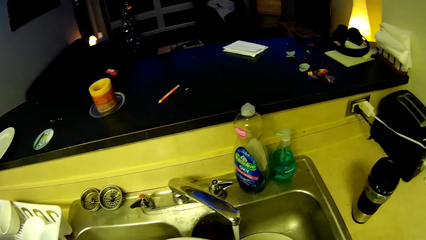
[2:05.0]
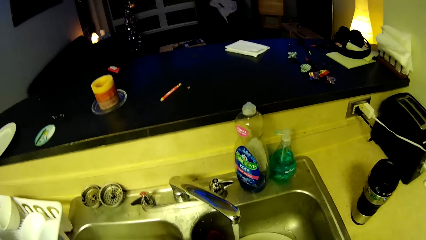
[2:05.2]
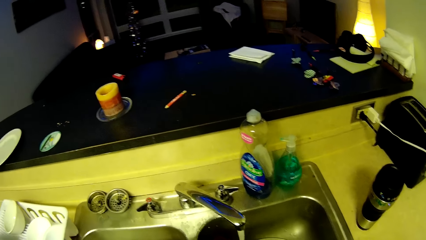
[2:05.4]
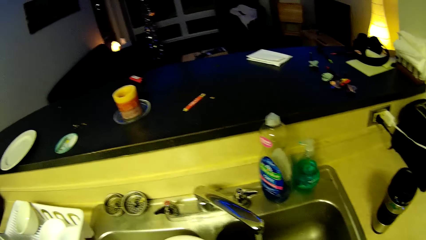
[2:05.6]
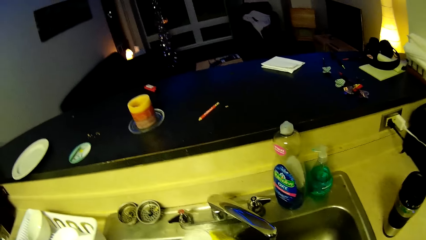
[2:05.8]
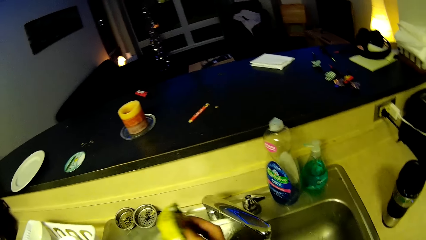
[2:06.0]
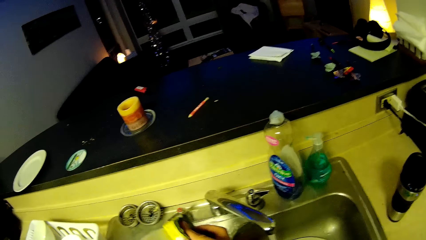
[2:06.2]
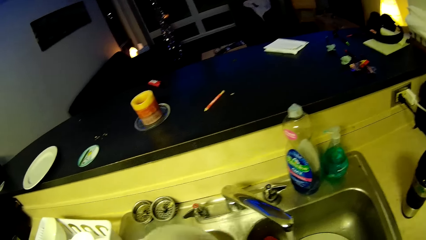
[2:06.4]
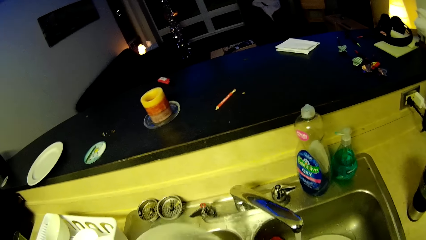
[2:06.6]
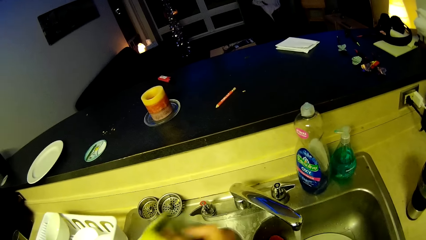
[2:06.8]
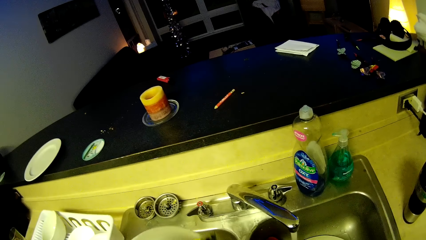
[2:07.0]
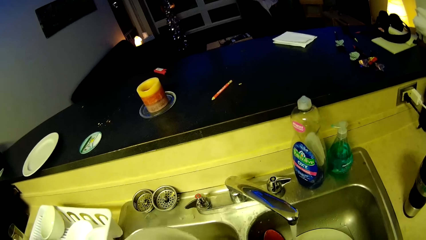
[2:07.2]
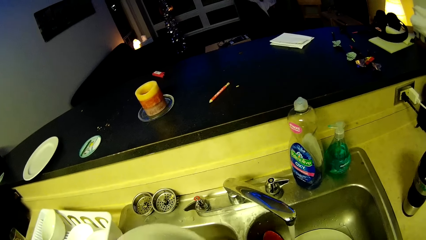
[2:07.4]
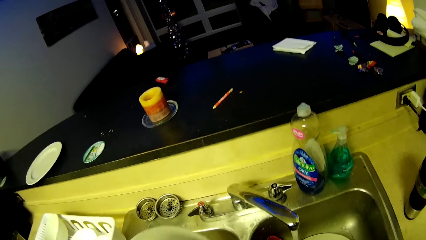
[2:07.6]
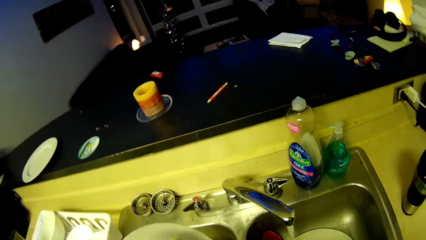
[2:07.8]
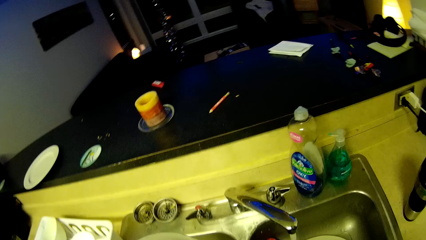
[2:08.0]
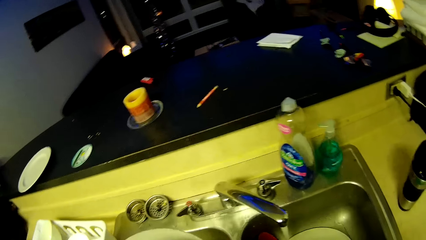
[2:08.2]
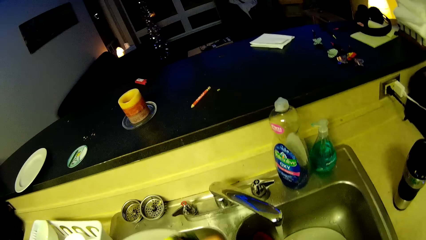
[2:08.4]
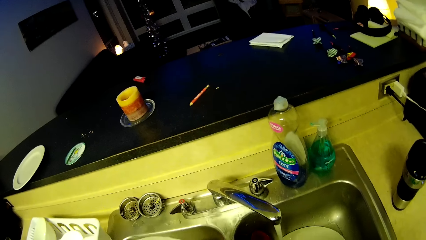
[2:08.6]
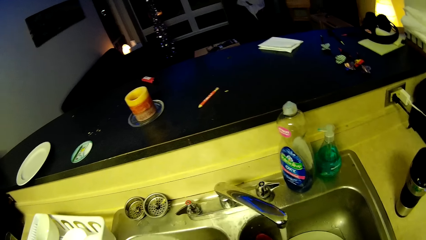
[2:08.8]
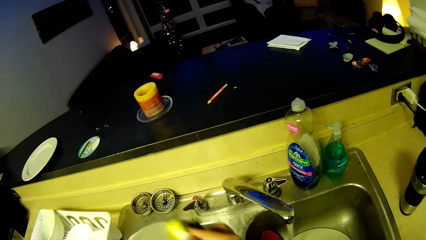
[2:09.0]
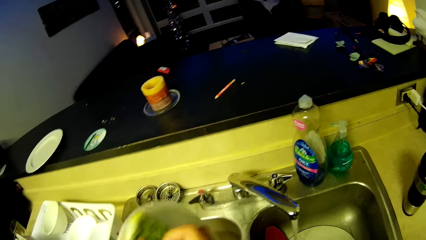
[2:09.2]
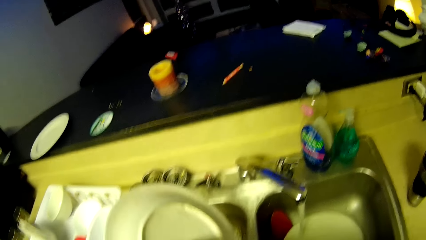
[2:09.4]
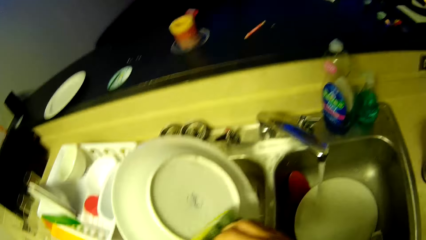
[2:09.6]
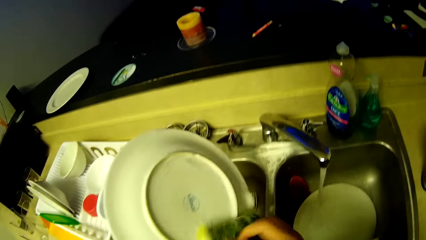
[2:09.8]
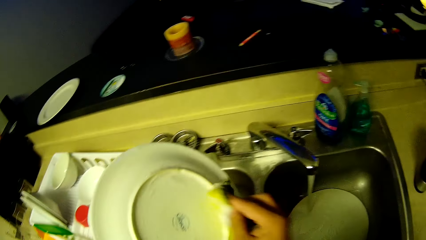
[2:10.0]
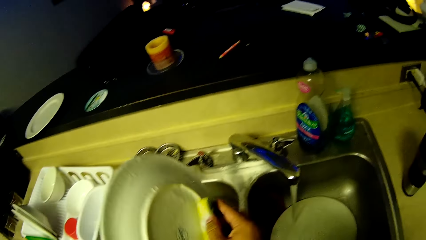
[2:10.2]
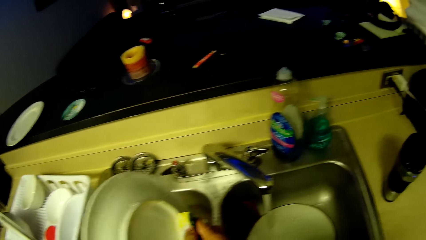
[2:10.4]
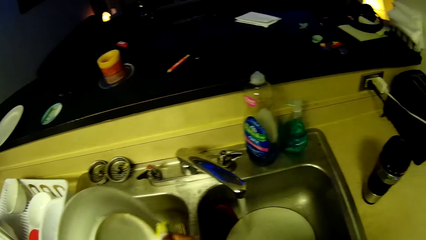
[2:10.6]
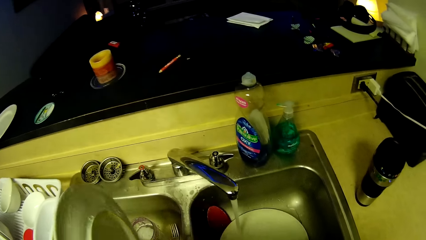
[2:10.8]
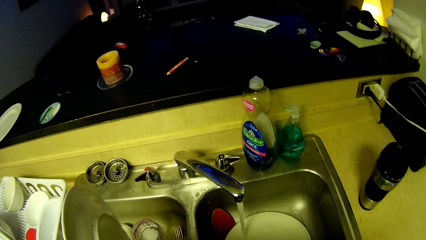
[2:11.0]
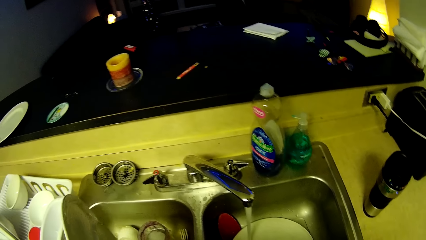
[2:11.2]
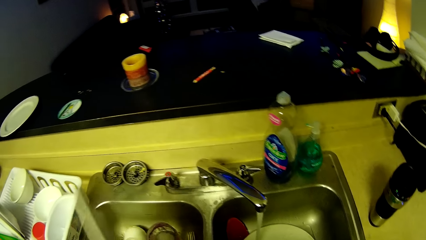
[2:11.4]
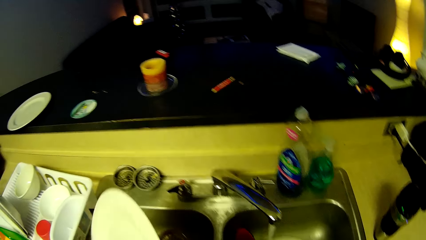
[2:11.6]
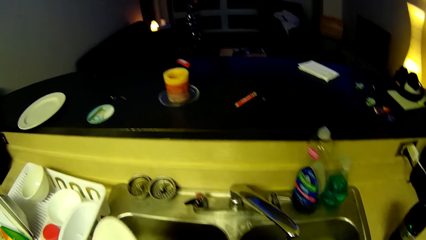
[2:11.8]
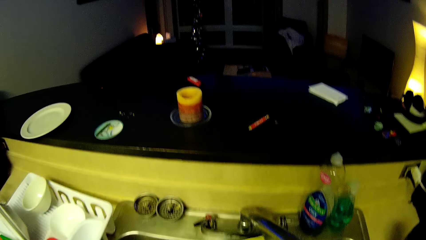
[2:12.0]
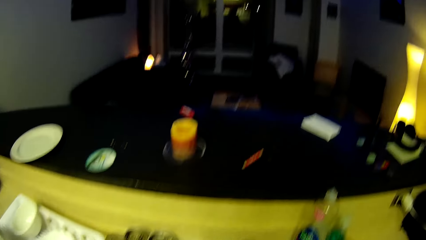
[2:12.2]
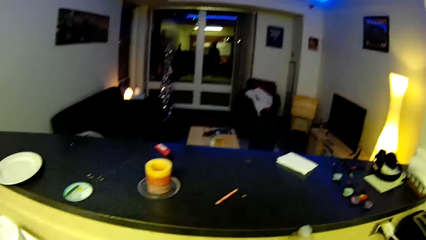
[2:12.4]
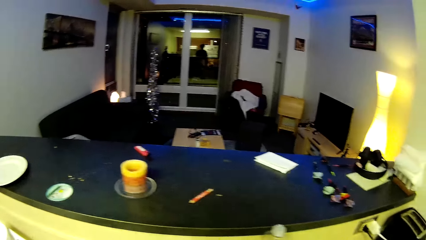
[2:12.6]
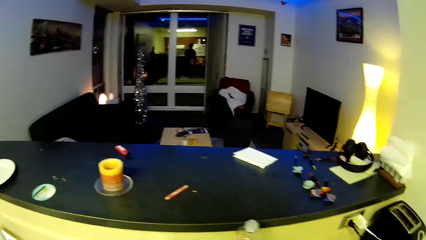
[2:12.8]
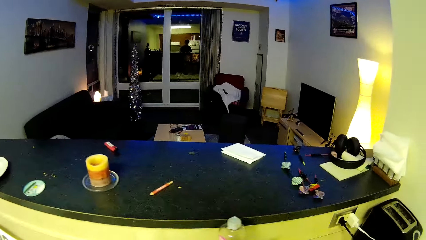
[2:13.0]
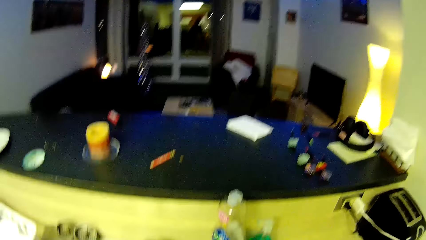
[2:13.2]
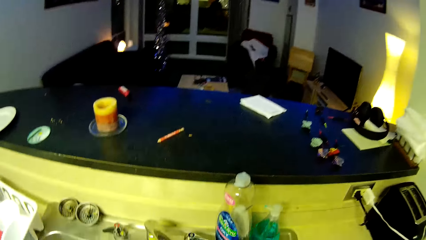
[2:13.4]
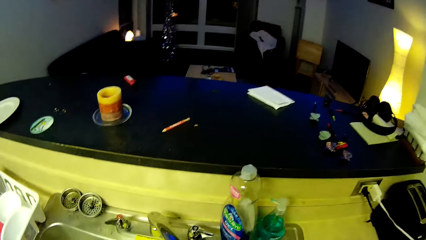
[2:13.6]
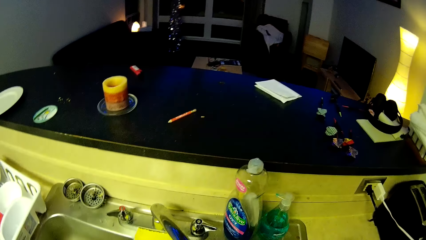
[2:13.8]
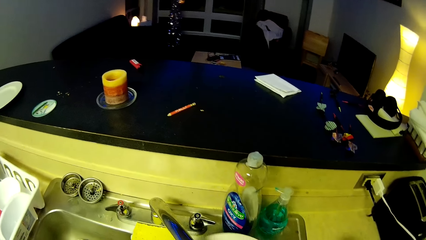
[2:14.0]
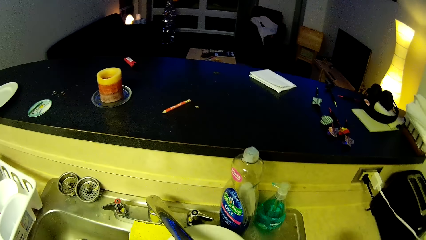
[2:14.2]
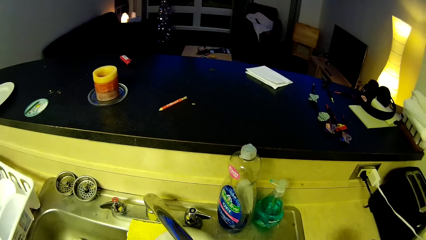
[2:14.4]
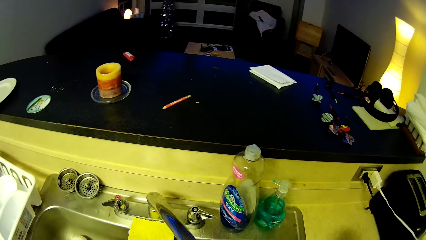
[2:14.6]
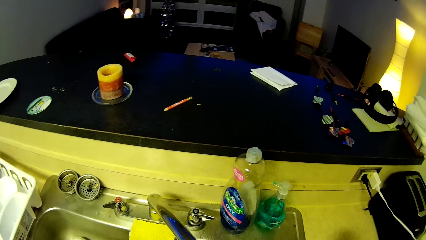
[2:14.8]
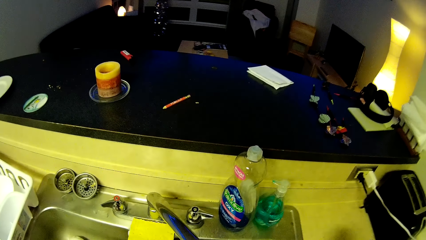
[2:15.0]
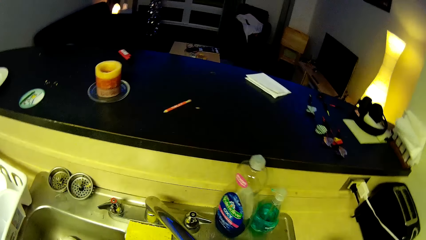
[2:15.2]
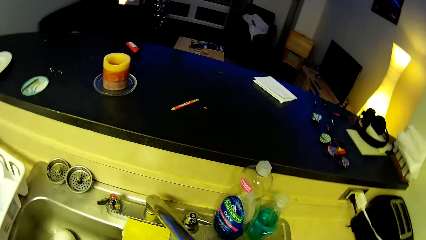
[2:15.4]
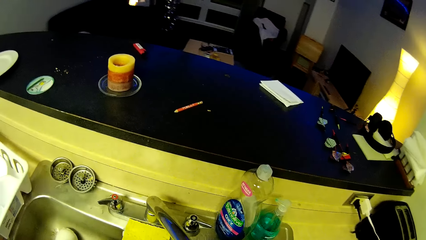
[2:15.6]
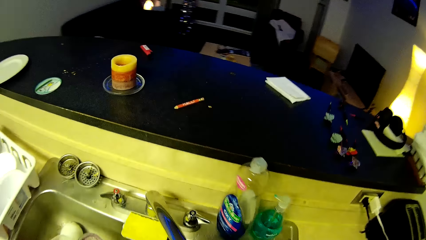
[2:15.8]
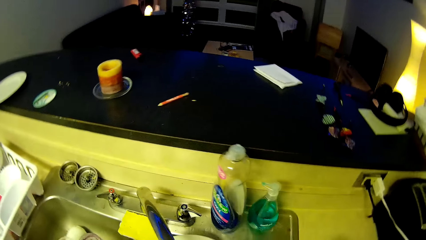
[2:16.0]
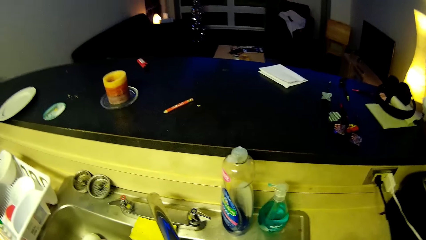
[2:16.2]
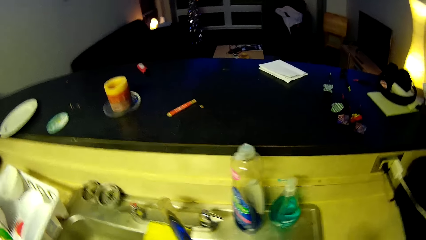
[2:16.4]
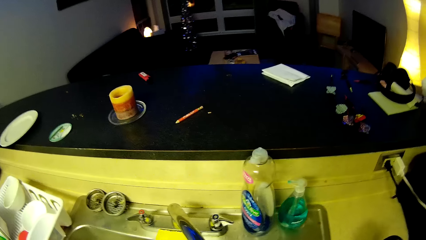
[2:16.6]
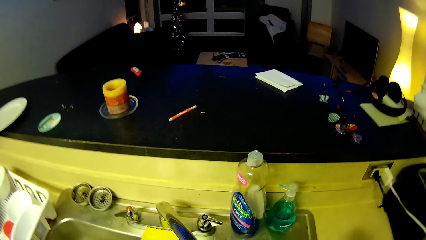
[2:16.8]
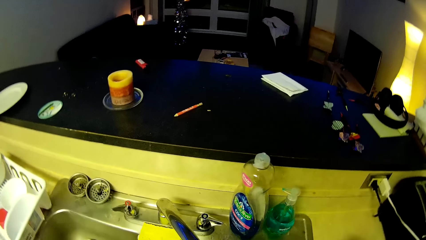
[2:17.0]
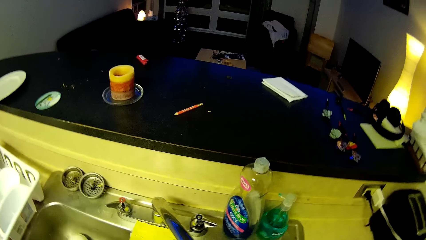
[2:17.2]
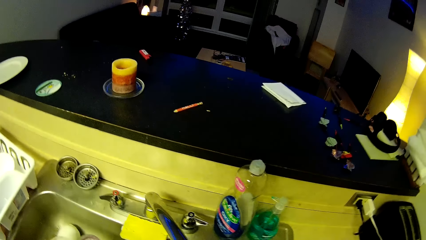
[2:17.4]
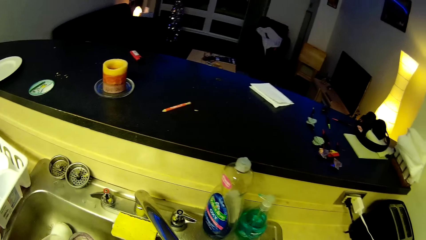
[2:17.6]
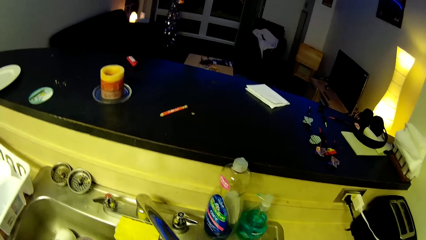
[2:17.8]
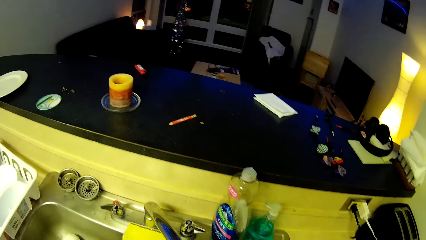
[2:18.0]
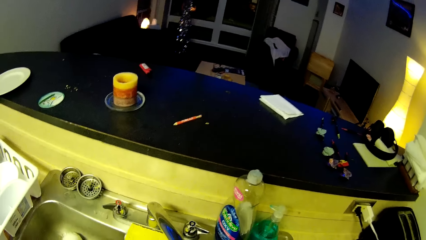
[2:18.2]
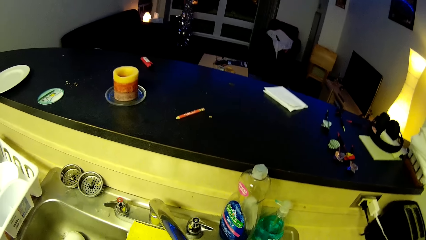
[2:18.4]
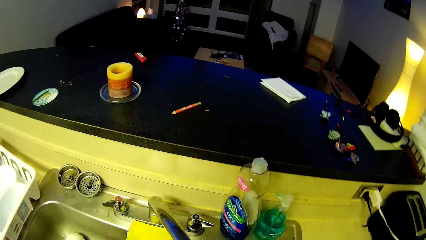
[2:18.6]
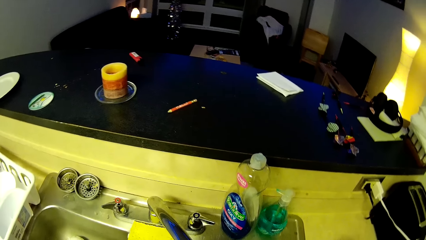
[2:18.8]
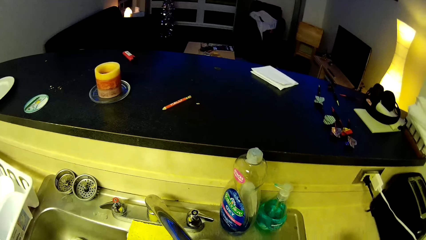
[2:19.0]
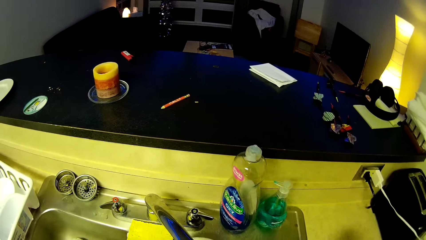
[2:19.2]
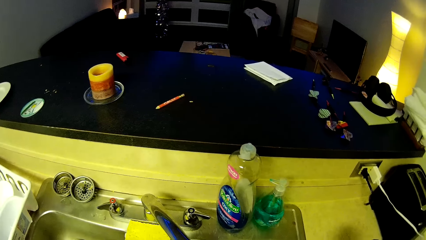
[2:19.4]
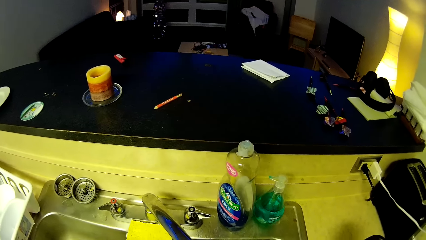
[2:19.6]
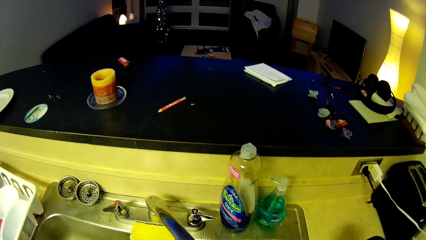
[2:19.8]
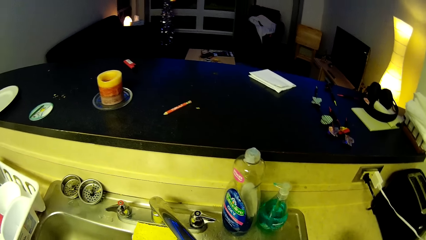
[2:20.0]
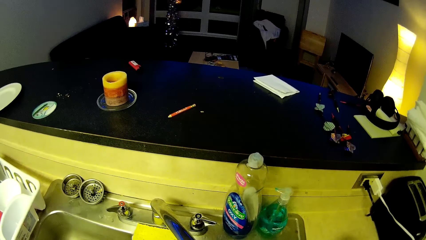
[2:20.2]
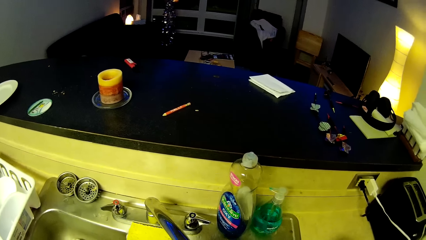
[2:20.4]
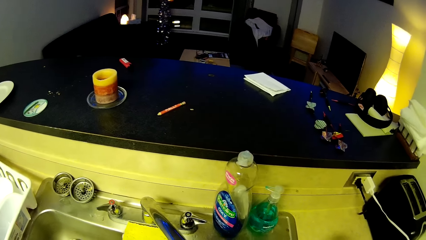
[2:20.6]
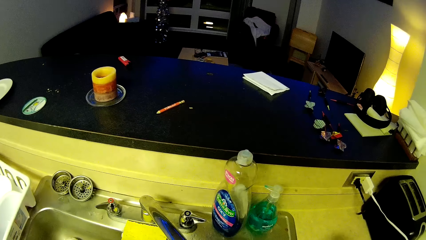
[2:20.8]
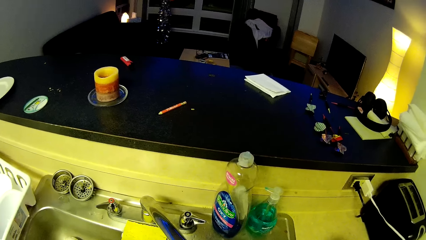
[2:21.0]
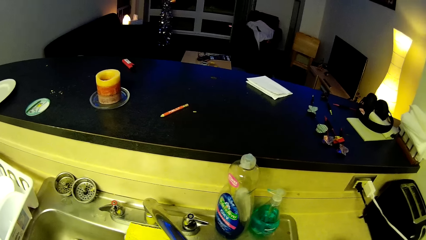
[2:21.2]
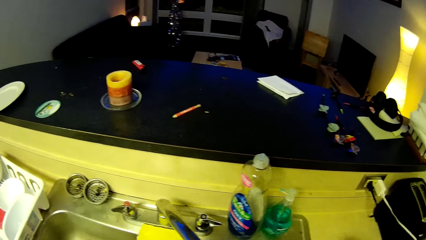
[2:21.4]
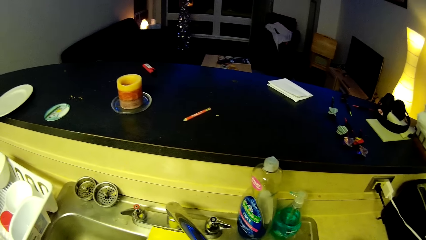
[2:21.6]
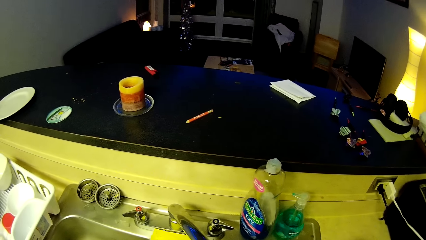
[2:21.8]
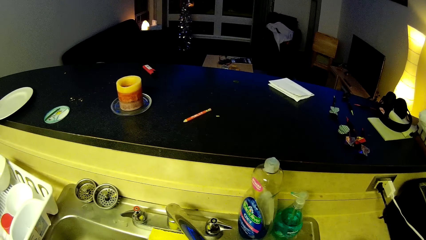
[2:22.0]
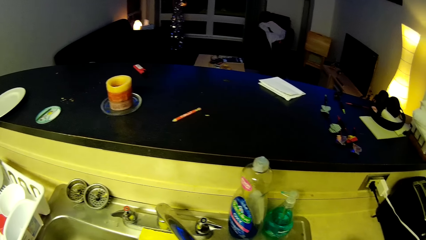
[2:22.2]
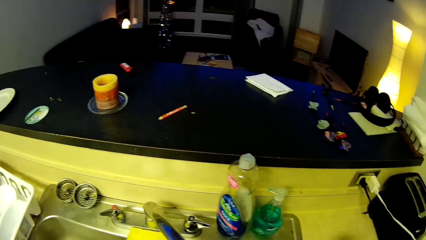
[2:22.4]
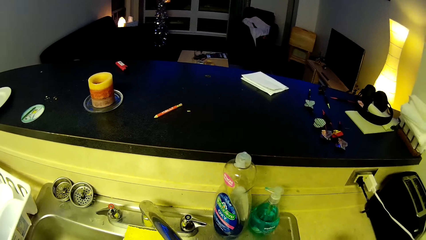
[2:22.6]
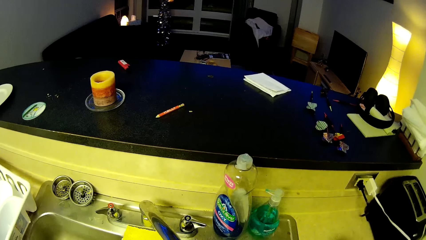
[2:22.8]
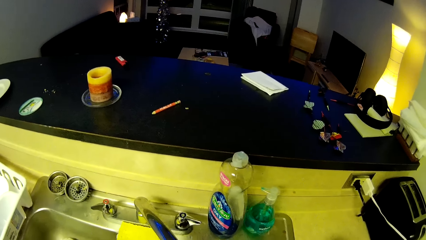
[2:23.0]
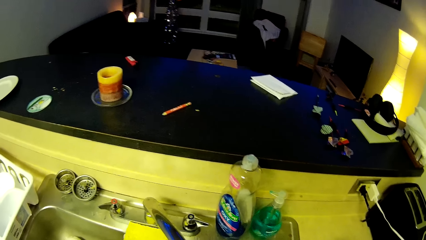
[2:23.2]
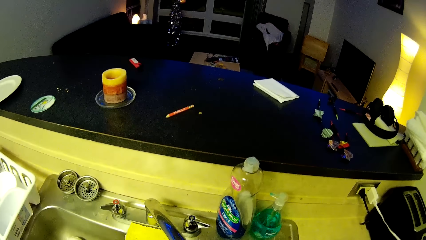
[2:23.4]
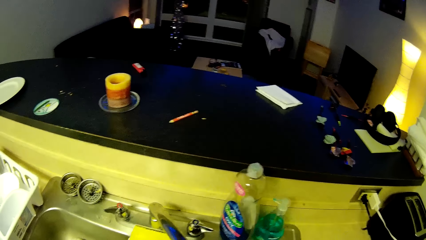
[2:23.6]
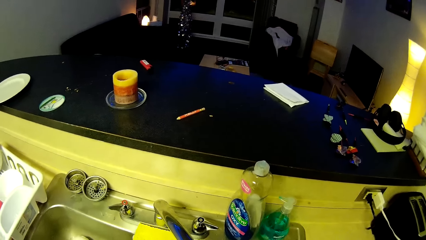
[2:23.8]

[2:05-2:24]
The camera wearer washes a plate with a scrubber and running water. They look around a room.
